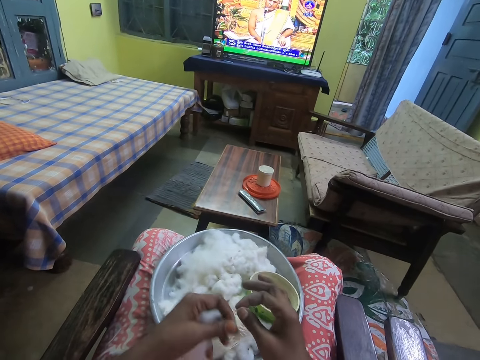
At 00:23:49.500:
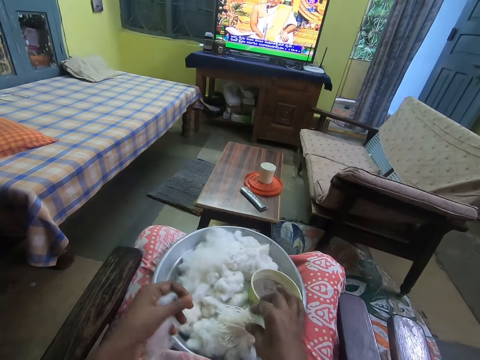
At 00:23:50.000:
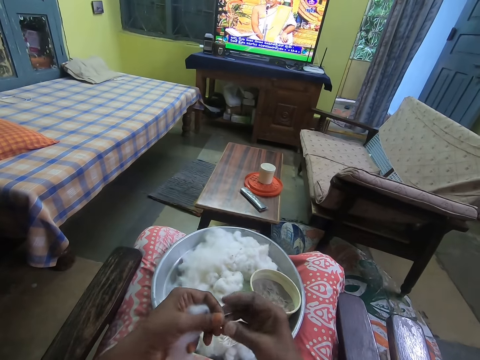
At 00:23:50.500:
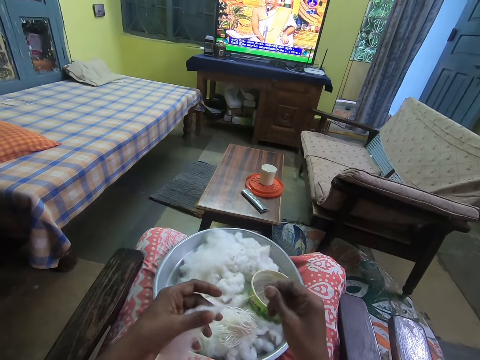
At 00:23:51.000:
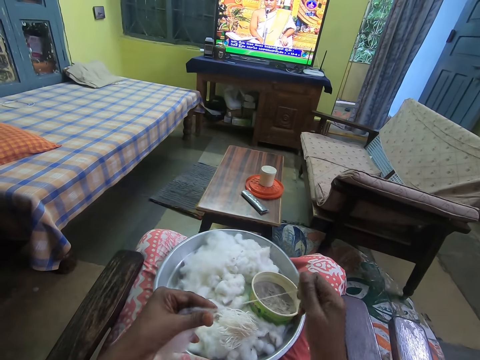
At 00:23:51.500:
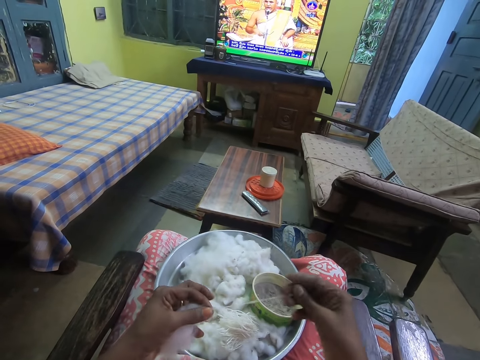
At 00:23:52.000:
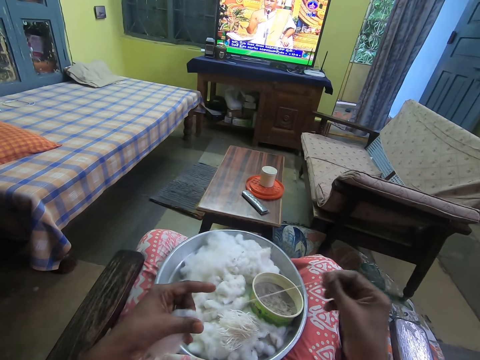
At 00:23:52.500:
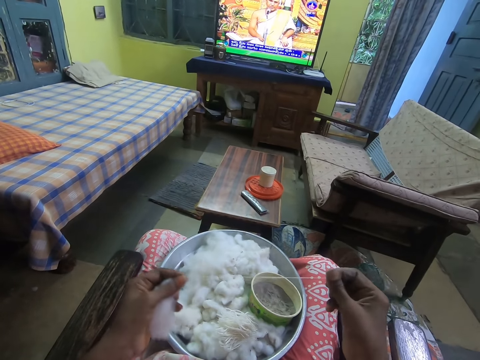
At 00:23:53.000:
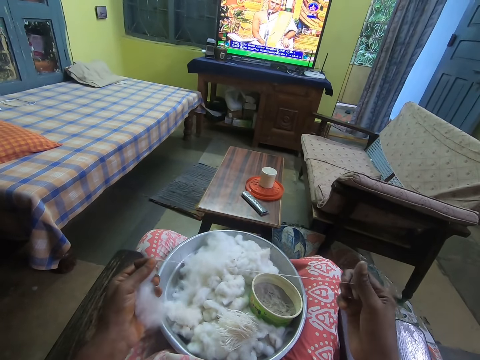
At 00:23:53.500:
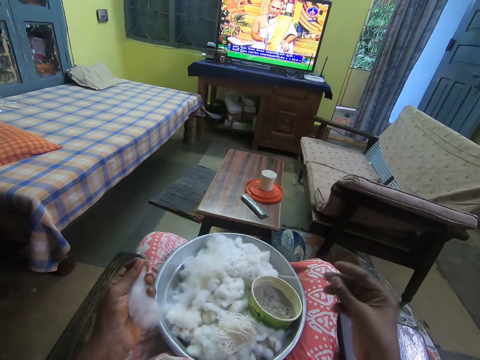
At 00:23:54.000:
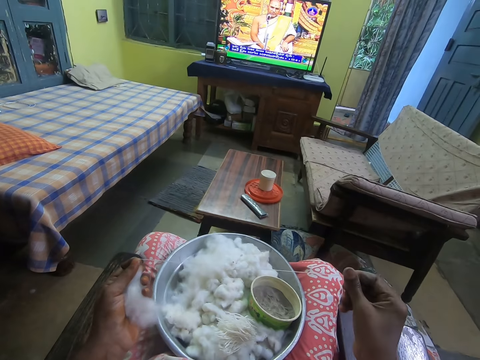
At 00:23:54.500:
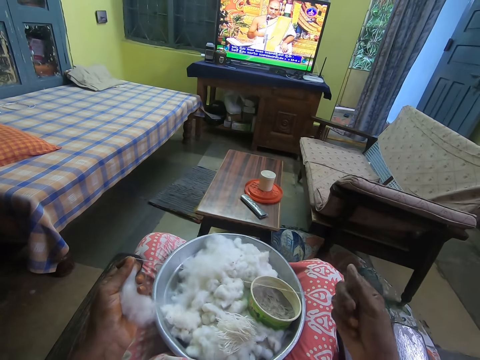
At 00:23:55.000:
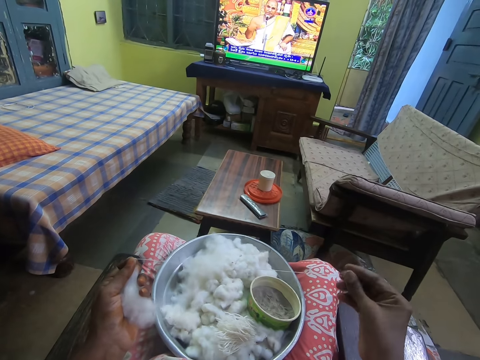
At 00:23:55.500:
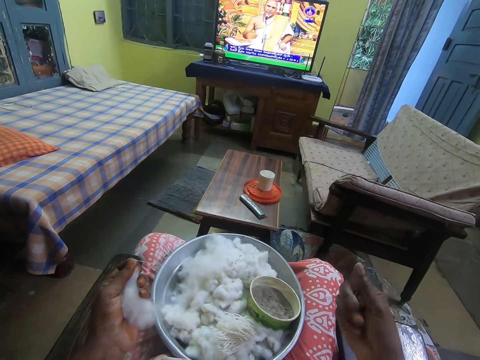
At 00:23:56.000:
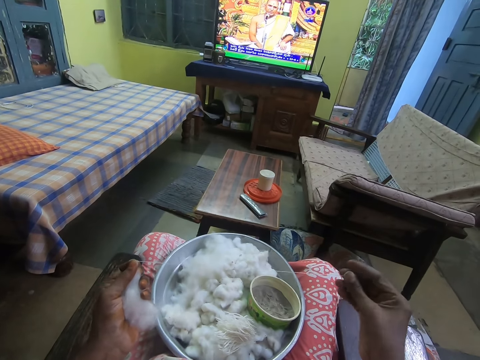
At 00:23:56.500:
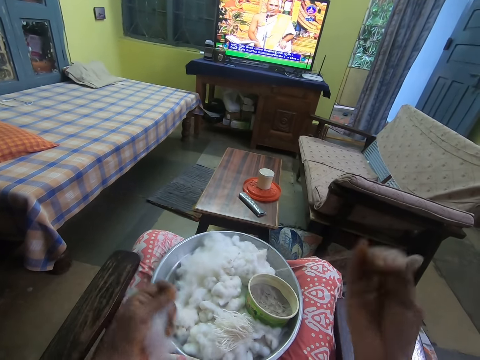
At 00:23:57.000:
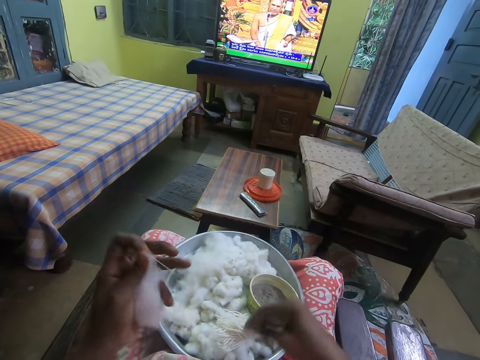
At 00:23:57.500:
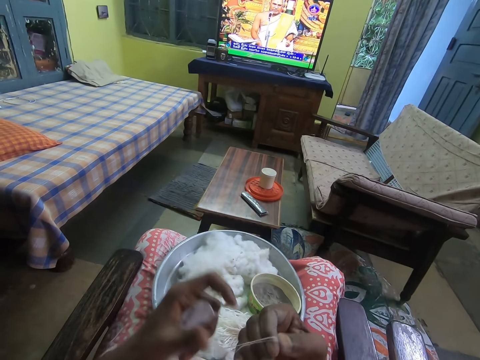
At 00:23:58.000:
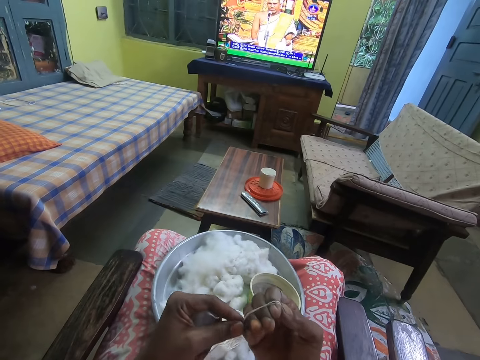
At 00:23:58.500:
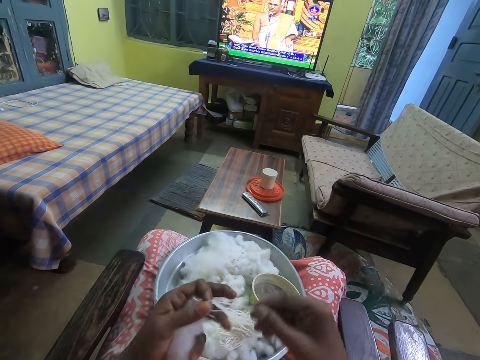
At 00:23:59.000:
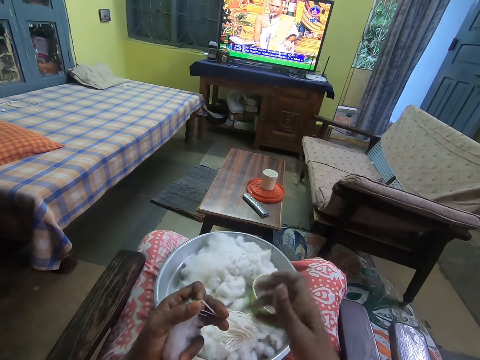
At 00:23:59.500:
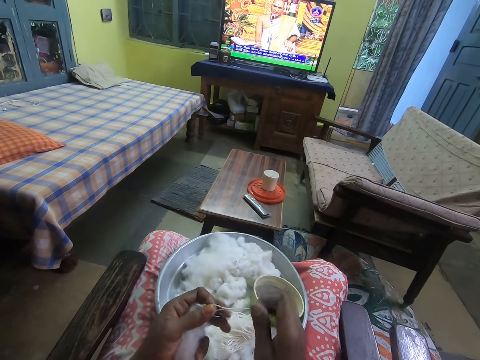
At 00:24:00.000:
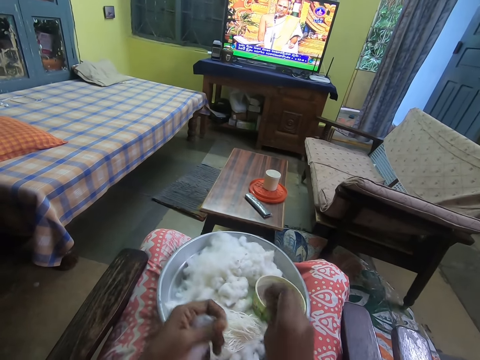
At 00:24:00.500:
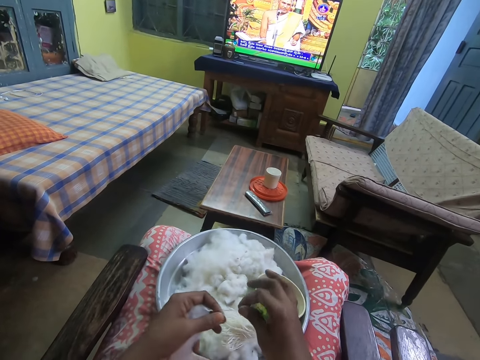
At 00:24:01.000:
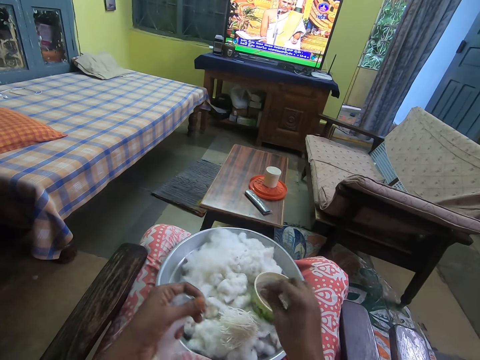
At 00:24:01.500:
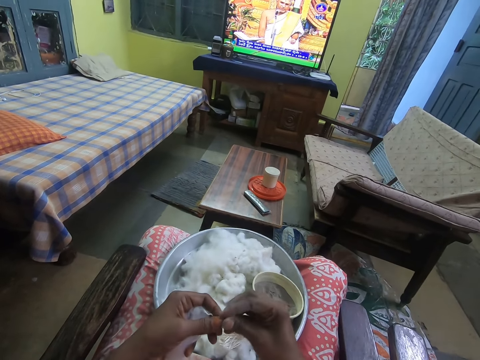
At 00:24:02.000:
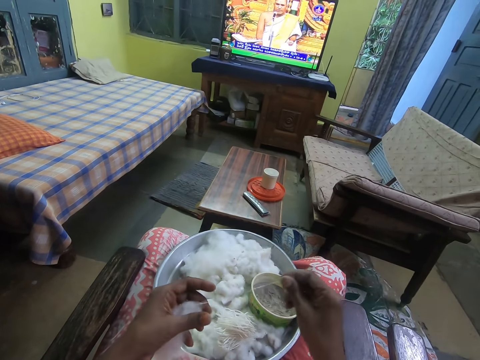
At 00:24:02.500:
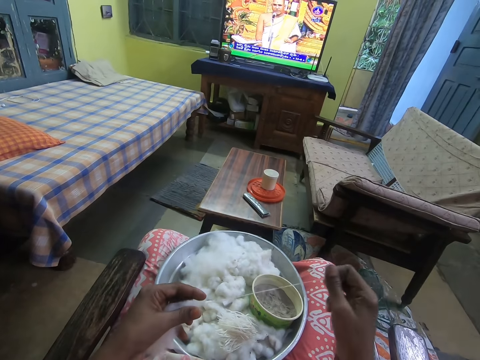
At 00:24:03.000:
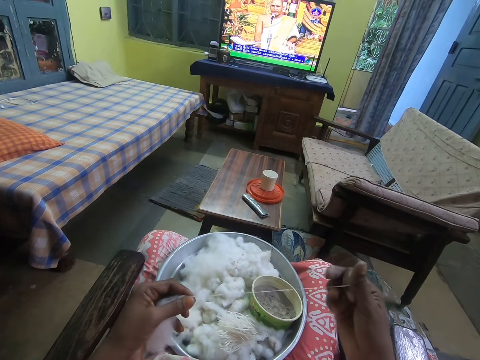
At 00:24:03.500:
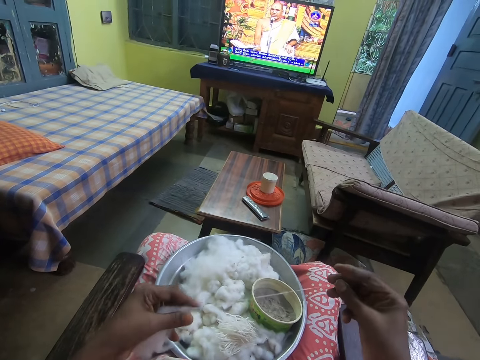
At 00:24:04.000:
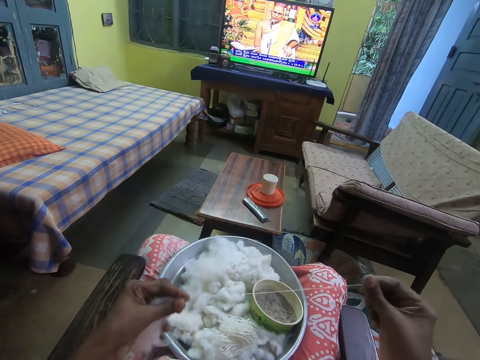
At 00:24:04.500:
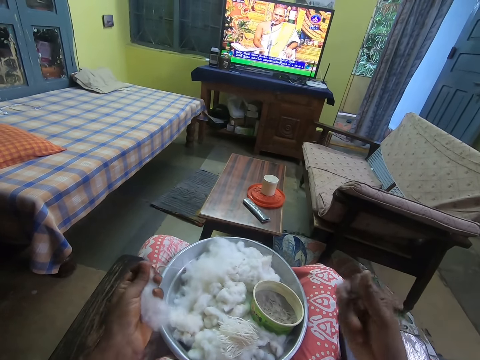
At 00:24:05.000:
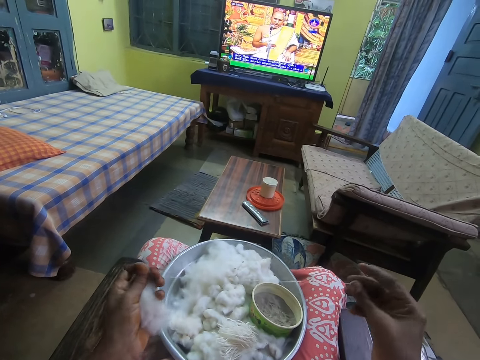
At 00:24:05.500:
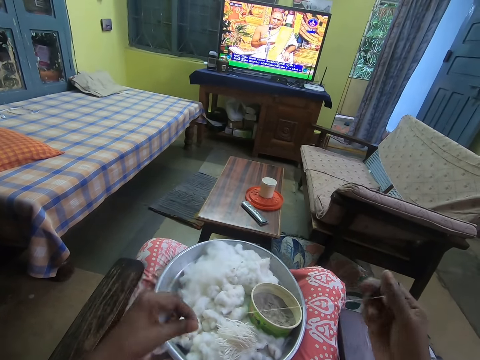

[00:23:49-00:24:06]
The camera wearer drops the yarn in her right hand on the tray. She plies the yarn from the wool in her left hand with her right hand. She drops the yarn in her right hand on the tray. She plies the yarn from the wool in her left hand with her right hand.

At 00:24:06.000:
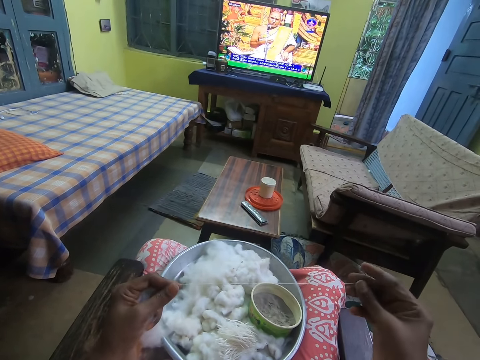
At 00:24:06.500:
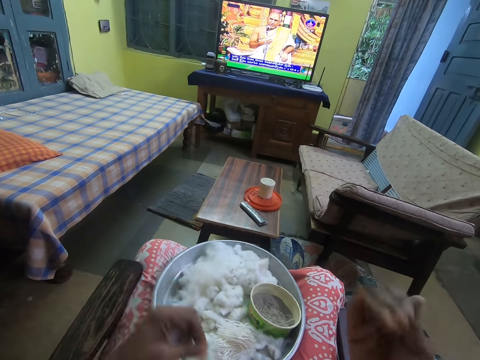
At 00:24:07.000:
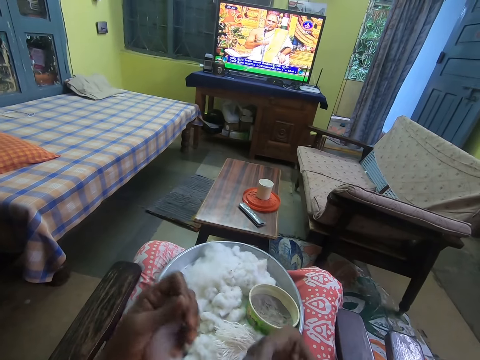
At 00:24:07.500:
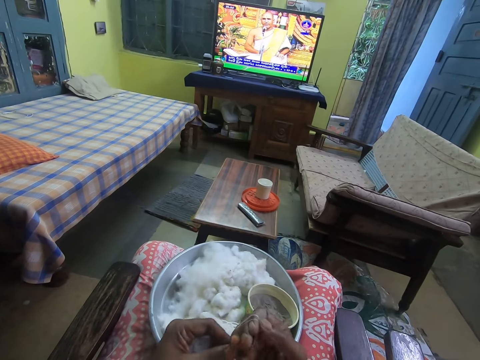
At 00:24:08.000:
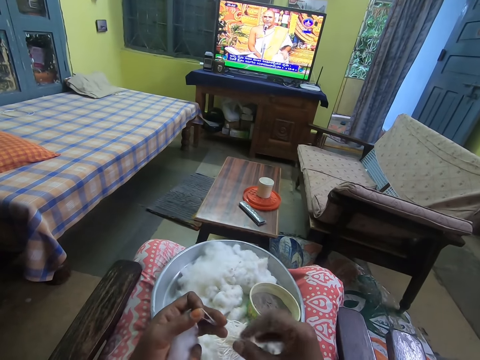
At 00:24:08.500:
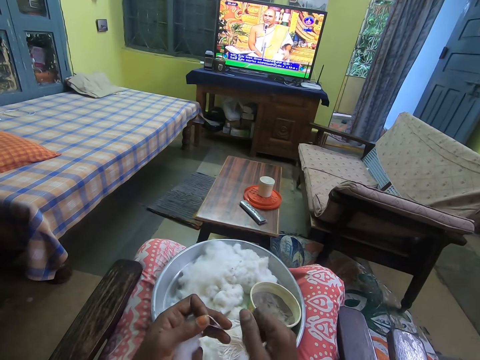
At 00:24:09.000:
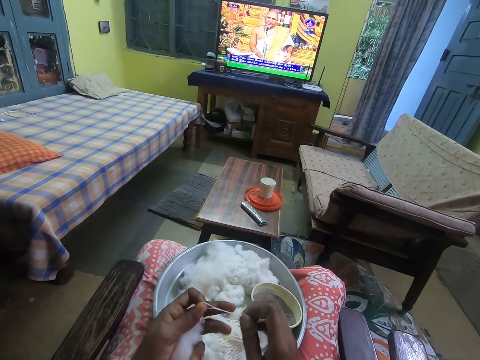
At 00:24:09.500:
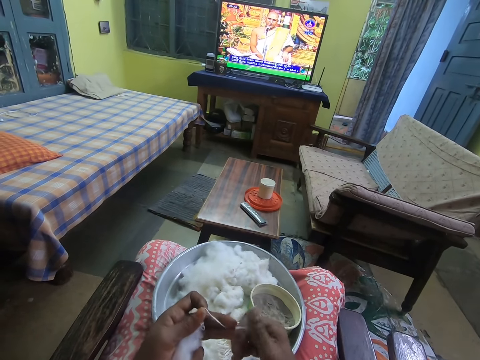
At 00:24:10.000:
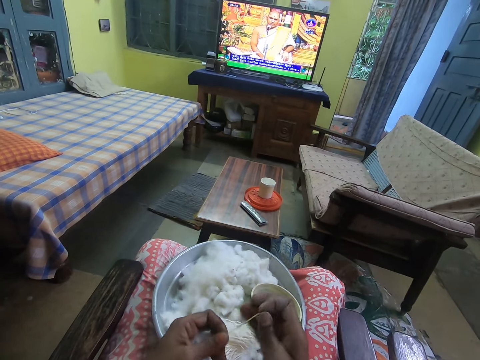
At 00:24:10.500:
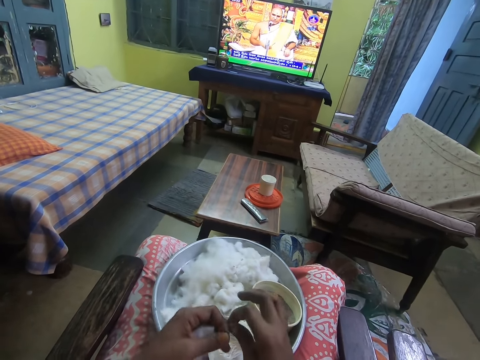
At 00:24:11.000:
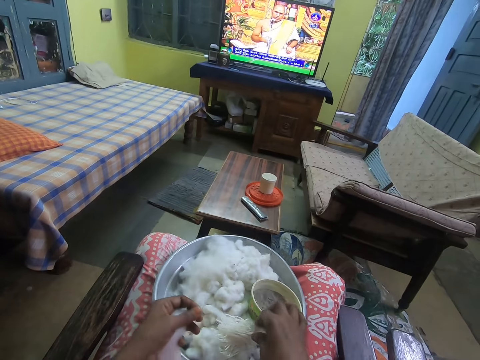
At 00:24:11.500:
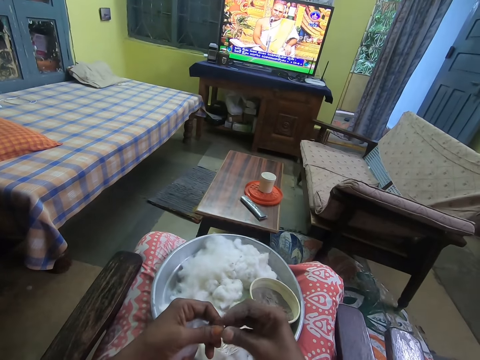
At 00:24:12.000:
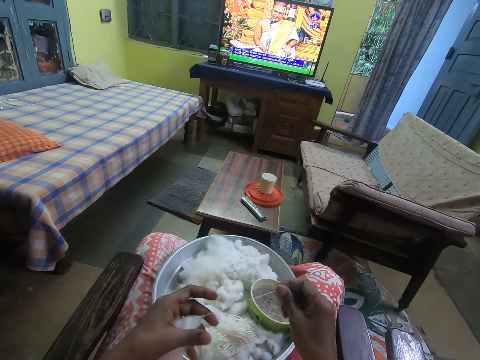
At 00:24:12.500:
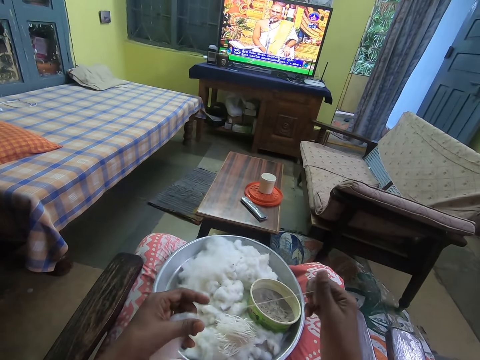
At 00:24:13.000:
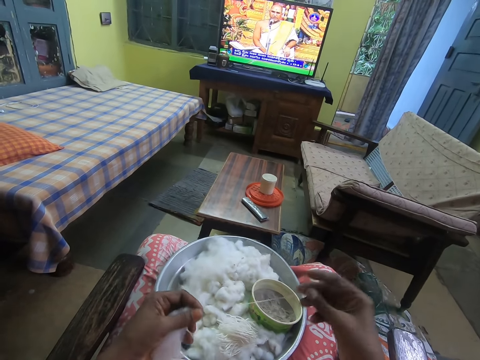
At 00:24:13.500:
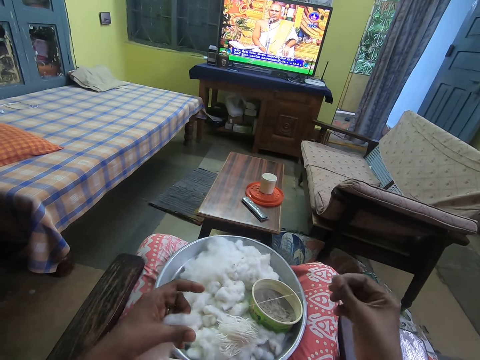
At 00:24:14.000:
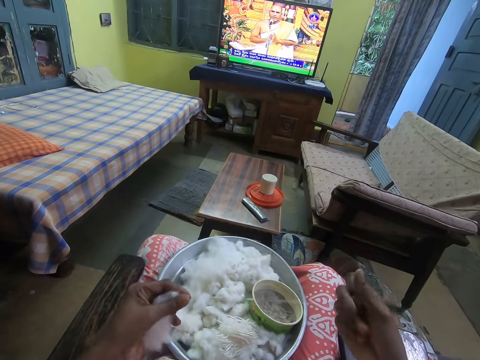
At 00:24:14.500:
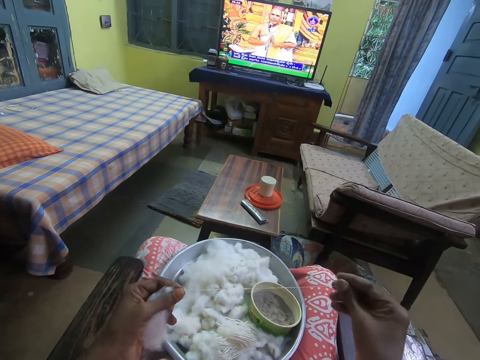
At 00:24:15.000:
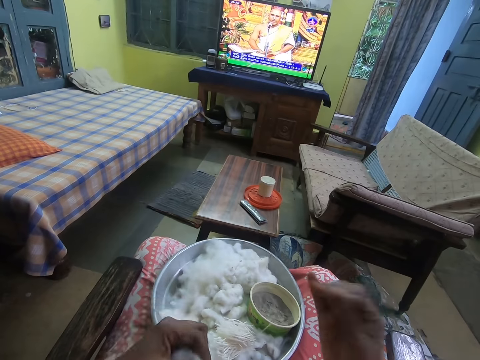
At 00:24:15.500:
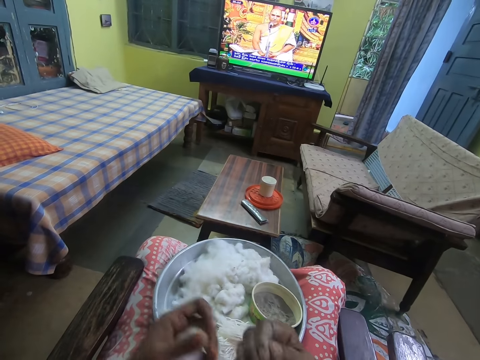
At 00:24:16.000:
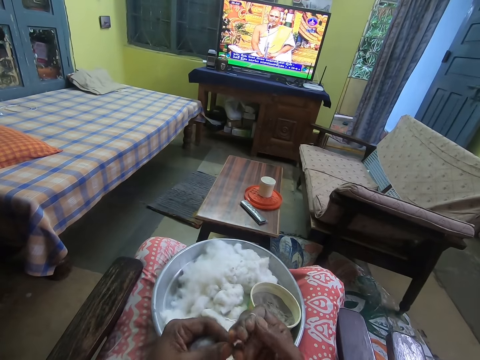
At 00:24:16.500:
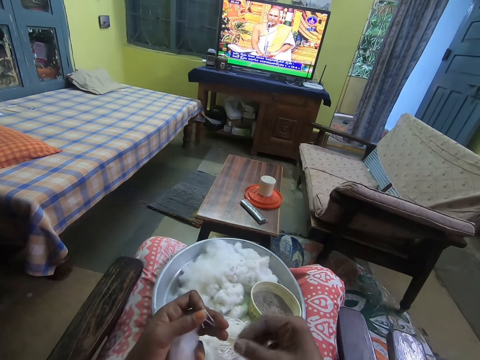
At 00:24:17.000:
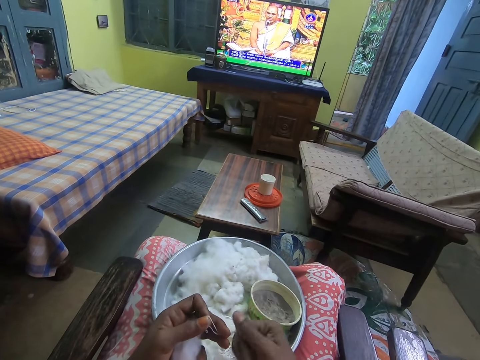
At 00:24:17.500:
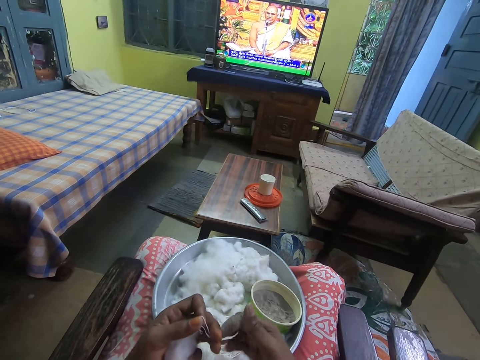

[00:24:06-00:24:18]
The camera wearer drops the yarn in her right hand on the tray. She plies the yarn from the wool in her left hand with her right hand.
